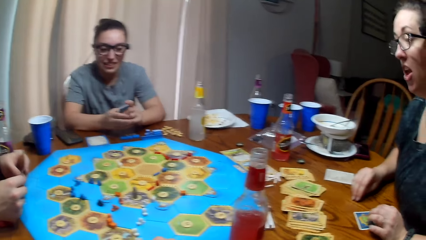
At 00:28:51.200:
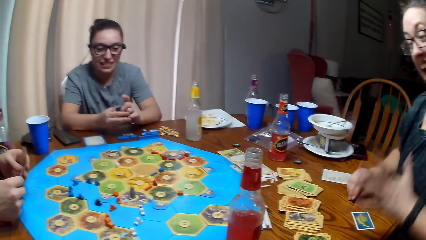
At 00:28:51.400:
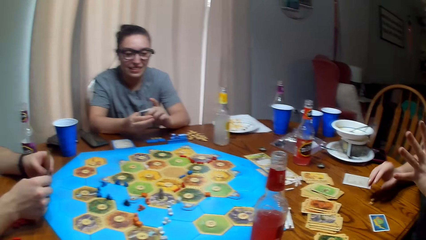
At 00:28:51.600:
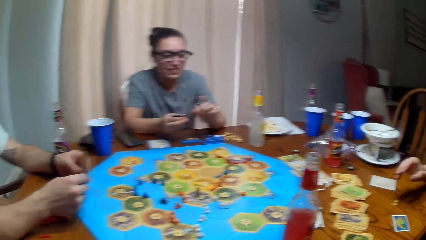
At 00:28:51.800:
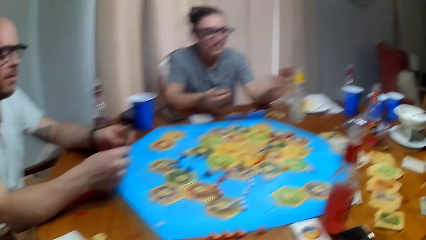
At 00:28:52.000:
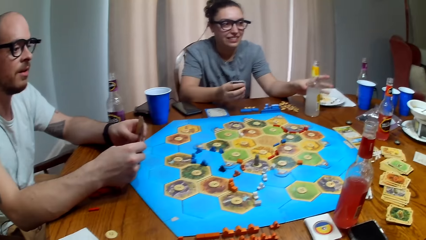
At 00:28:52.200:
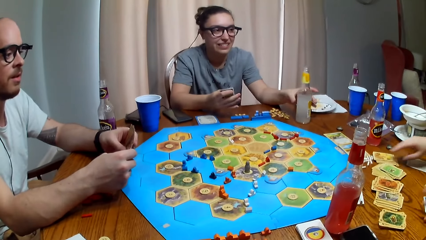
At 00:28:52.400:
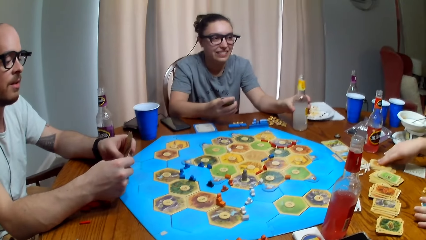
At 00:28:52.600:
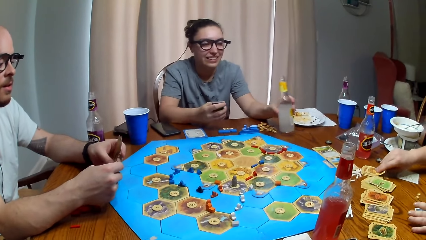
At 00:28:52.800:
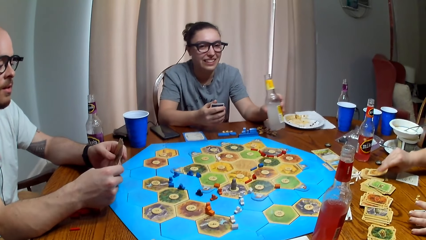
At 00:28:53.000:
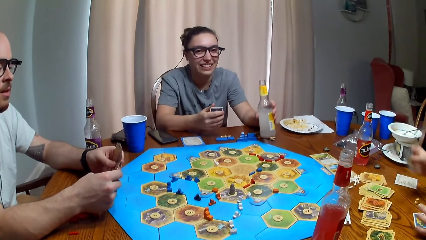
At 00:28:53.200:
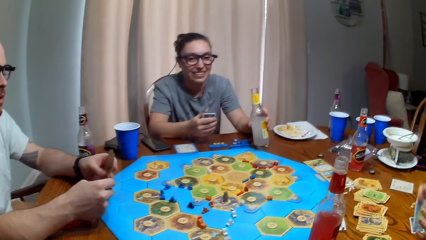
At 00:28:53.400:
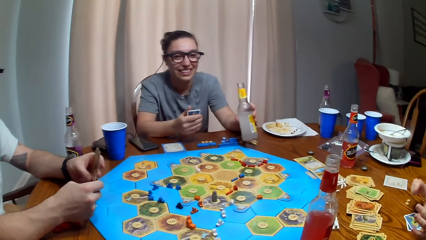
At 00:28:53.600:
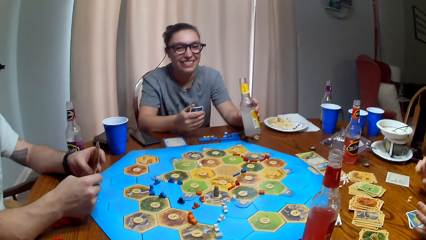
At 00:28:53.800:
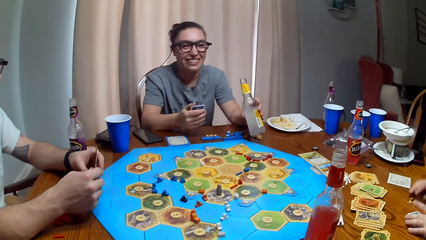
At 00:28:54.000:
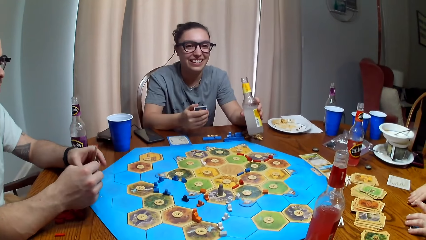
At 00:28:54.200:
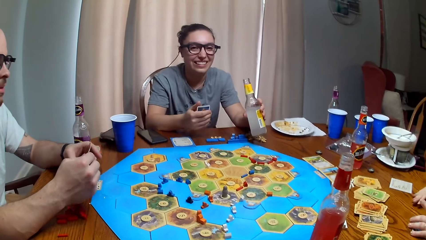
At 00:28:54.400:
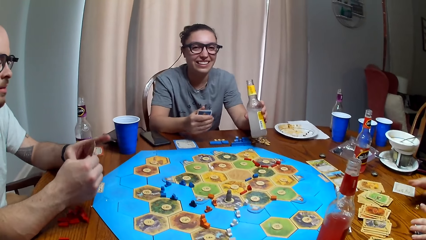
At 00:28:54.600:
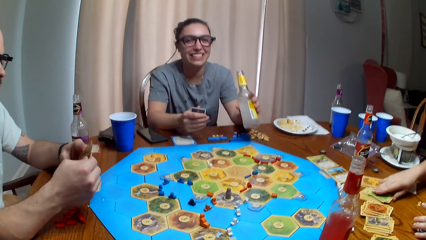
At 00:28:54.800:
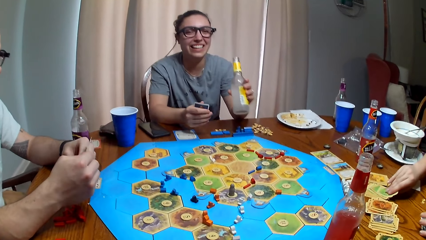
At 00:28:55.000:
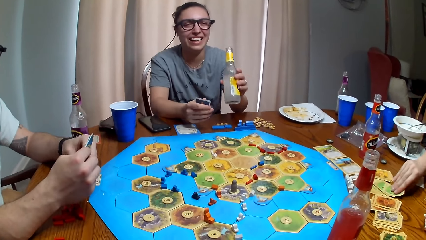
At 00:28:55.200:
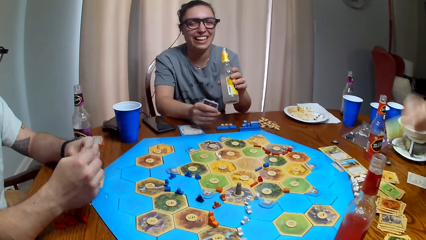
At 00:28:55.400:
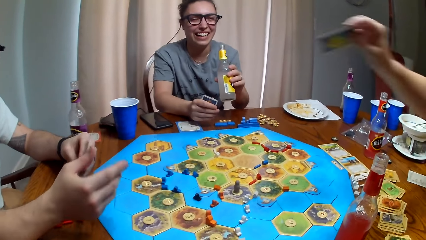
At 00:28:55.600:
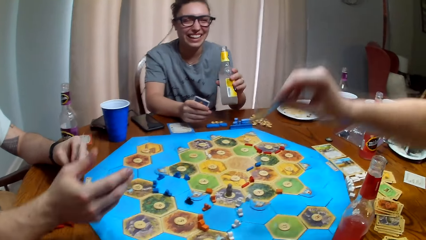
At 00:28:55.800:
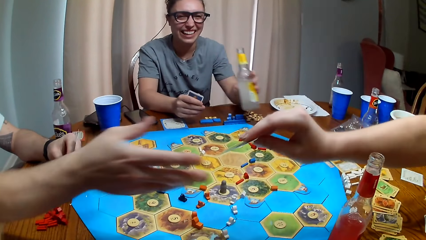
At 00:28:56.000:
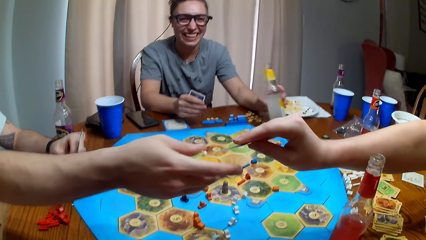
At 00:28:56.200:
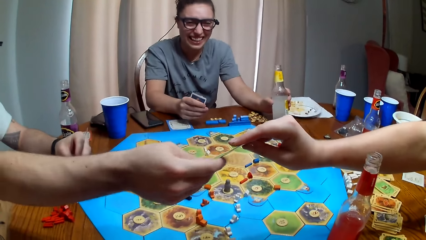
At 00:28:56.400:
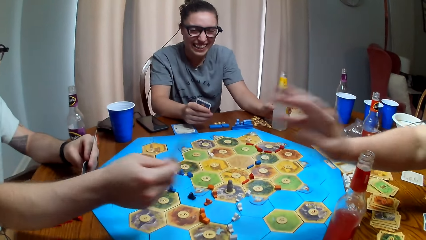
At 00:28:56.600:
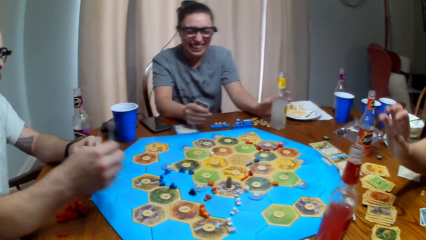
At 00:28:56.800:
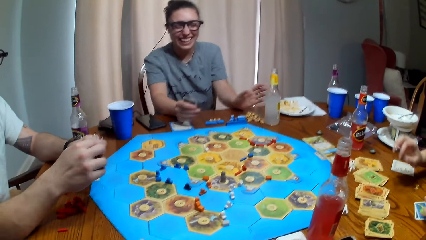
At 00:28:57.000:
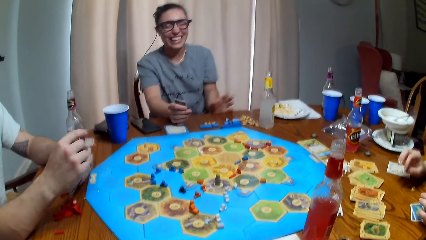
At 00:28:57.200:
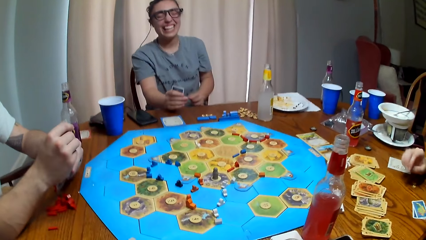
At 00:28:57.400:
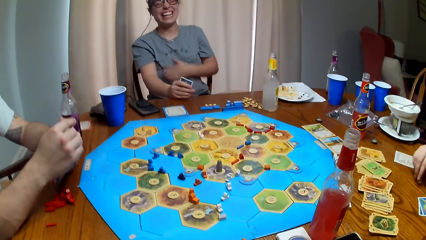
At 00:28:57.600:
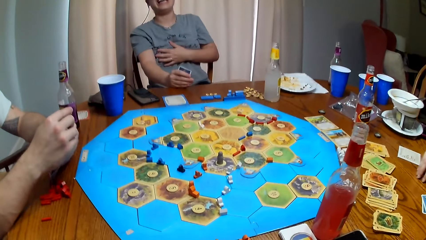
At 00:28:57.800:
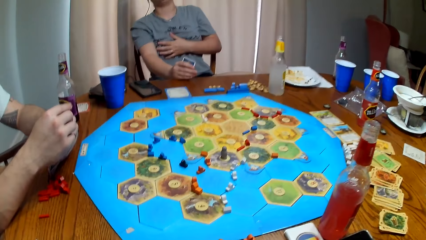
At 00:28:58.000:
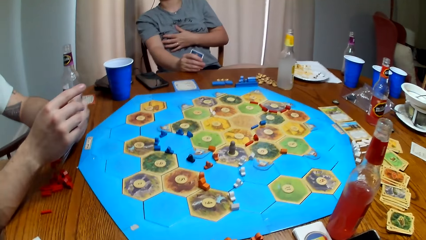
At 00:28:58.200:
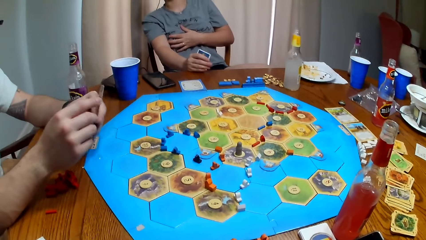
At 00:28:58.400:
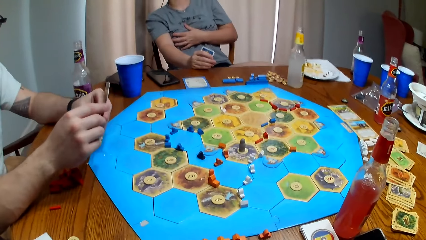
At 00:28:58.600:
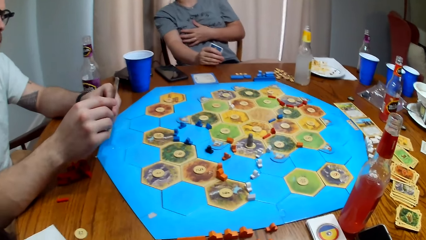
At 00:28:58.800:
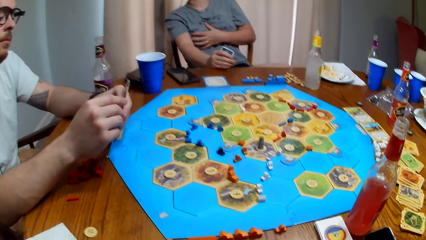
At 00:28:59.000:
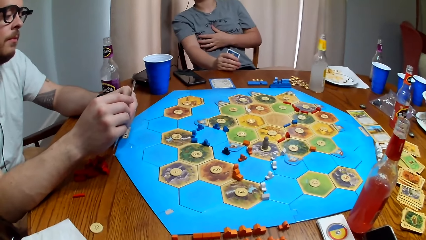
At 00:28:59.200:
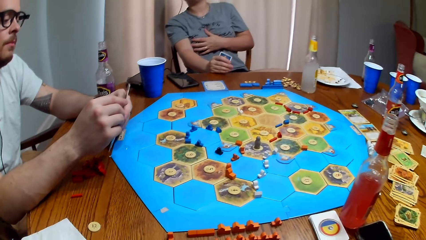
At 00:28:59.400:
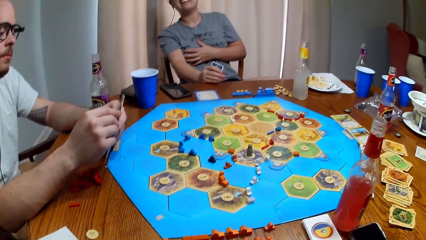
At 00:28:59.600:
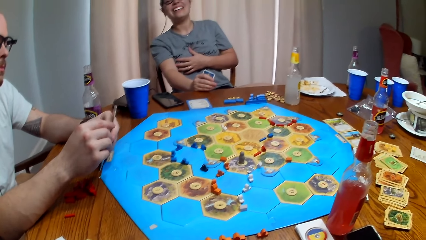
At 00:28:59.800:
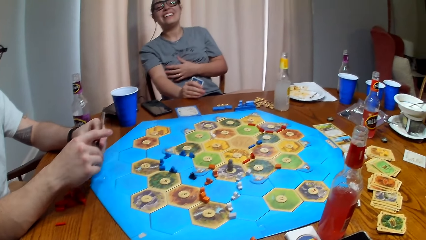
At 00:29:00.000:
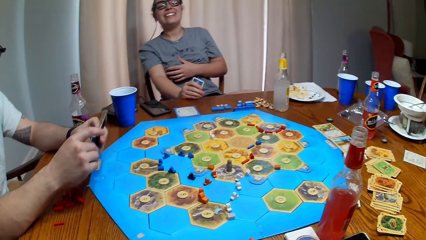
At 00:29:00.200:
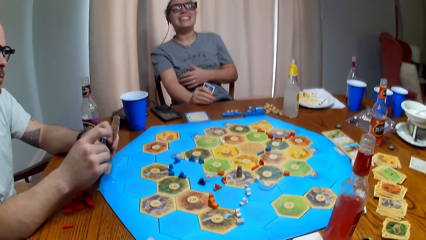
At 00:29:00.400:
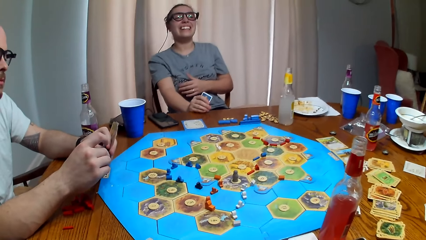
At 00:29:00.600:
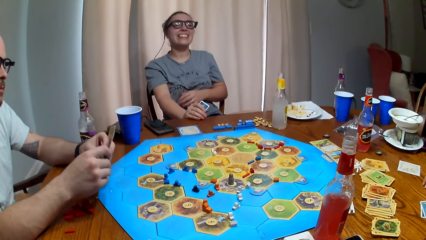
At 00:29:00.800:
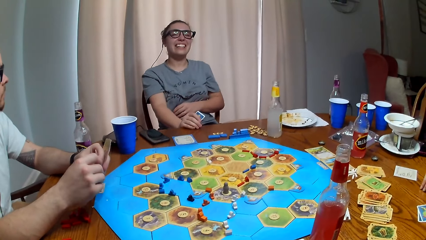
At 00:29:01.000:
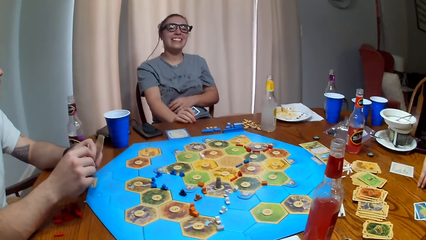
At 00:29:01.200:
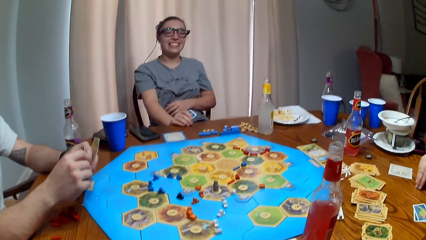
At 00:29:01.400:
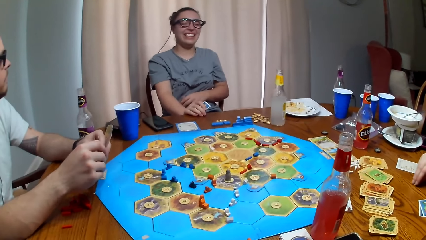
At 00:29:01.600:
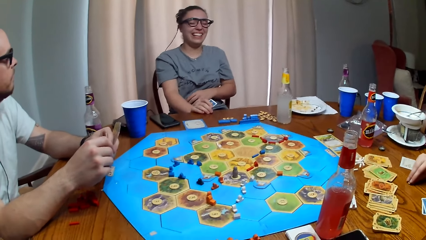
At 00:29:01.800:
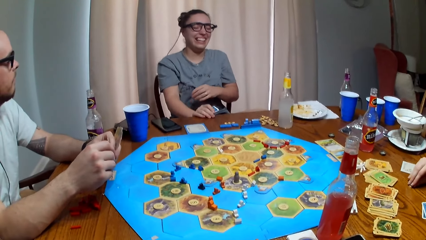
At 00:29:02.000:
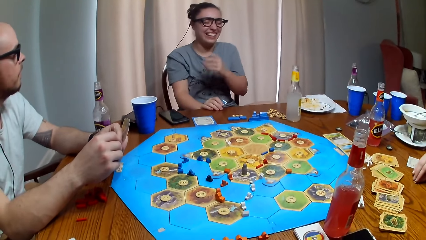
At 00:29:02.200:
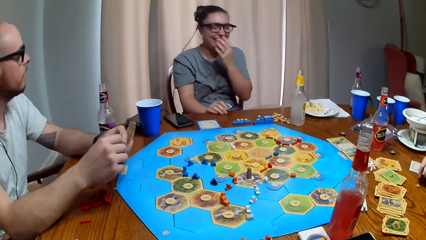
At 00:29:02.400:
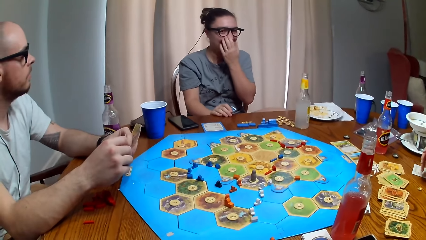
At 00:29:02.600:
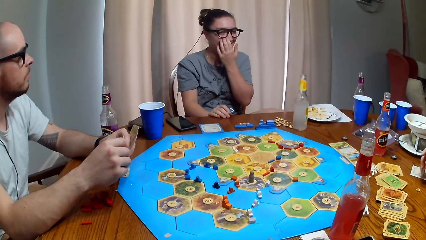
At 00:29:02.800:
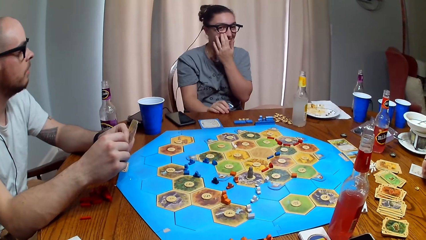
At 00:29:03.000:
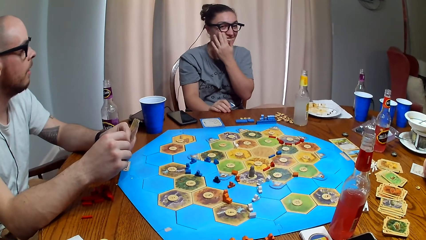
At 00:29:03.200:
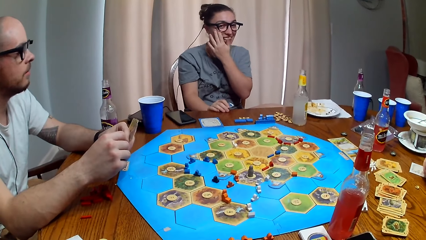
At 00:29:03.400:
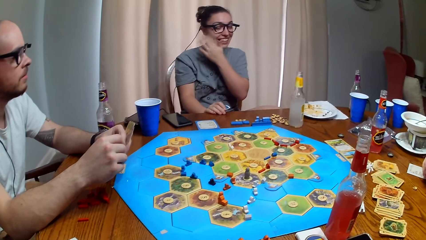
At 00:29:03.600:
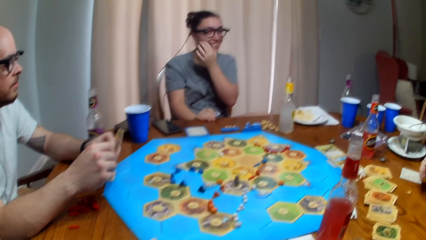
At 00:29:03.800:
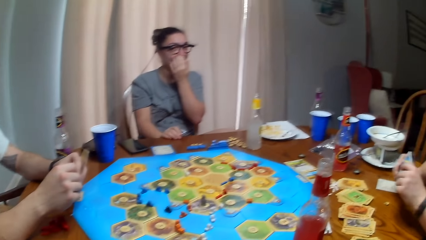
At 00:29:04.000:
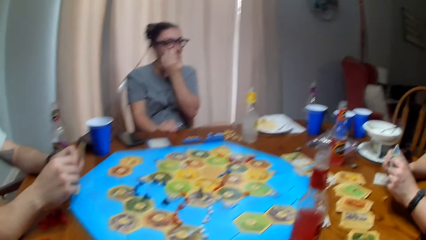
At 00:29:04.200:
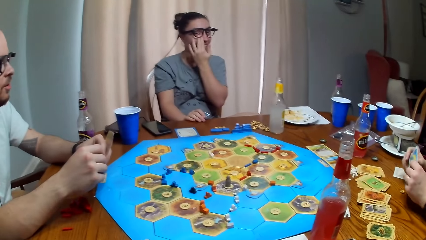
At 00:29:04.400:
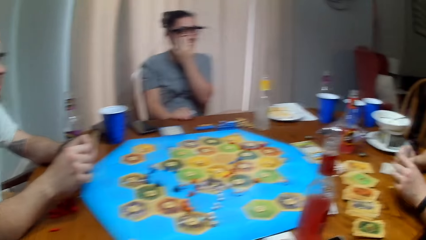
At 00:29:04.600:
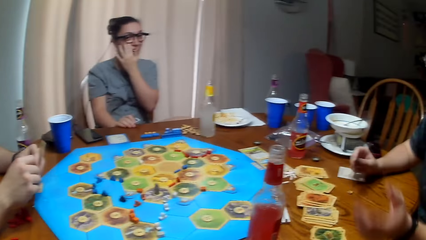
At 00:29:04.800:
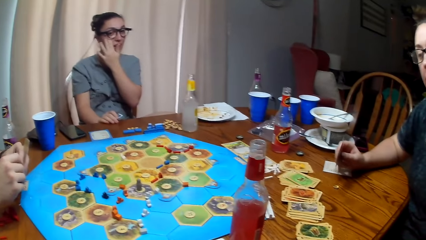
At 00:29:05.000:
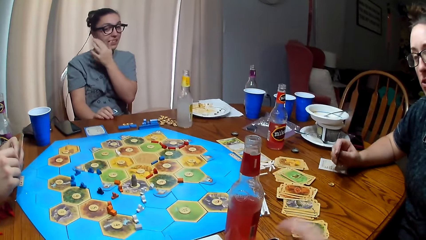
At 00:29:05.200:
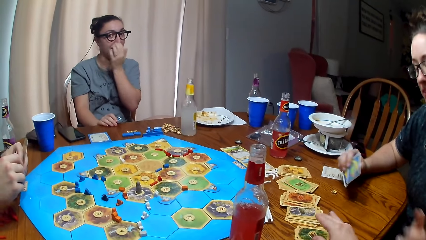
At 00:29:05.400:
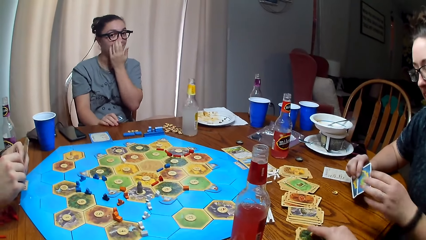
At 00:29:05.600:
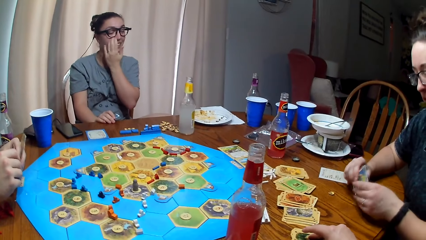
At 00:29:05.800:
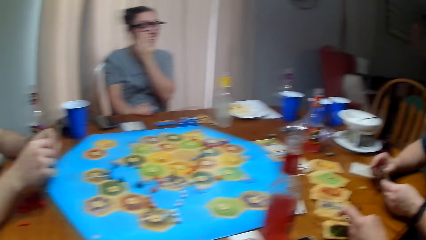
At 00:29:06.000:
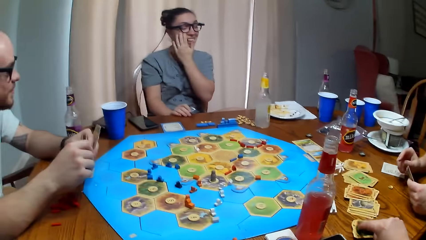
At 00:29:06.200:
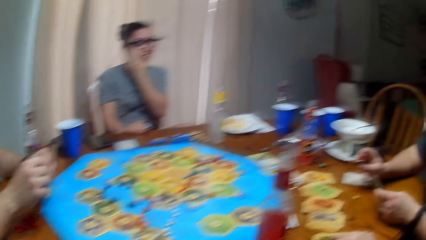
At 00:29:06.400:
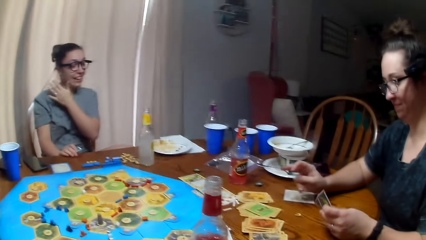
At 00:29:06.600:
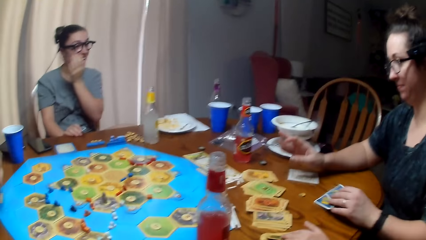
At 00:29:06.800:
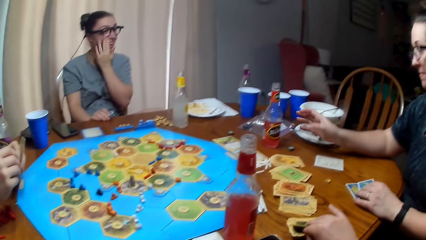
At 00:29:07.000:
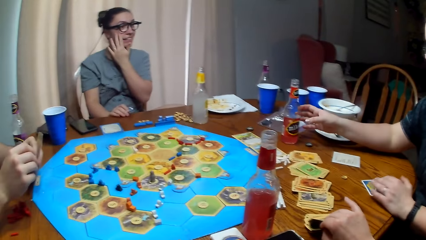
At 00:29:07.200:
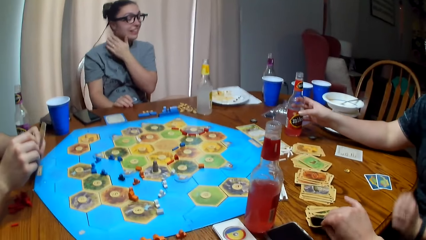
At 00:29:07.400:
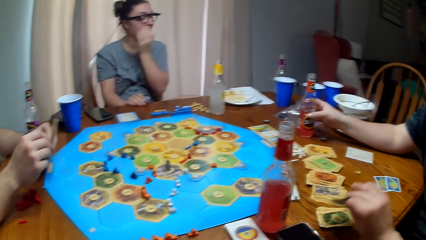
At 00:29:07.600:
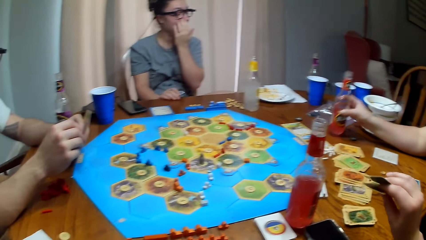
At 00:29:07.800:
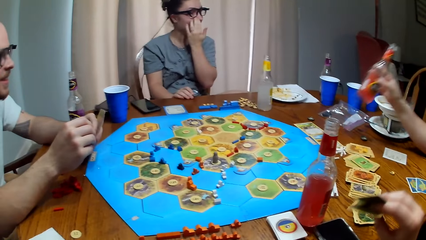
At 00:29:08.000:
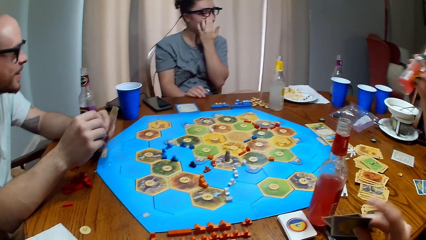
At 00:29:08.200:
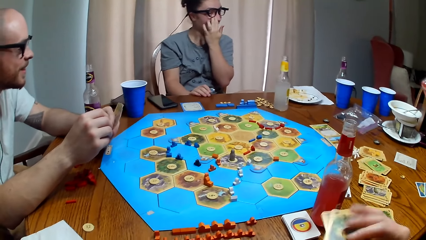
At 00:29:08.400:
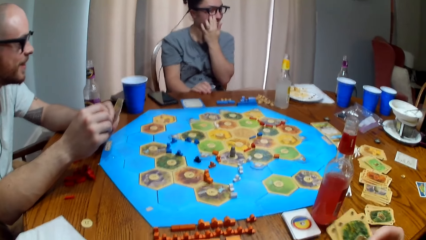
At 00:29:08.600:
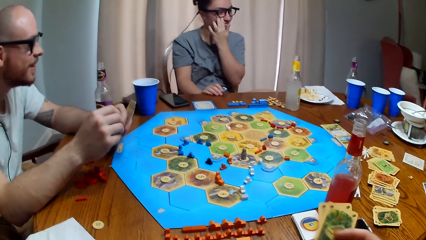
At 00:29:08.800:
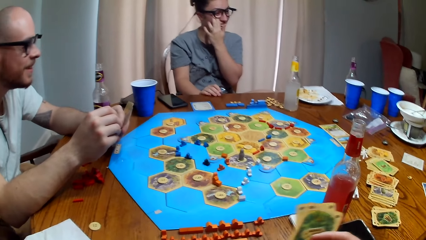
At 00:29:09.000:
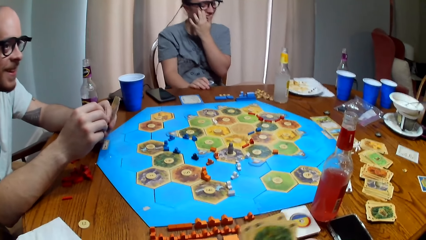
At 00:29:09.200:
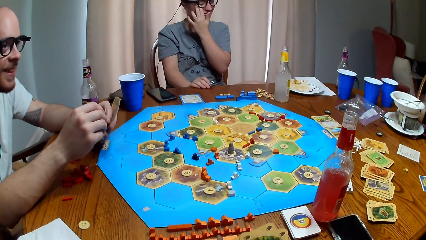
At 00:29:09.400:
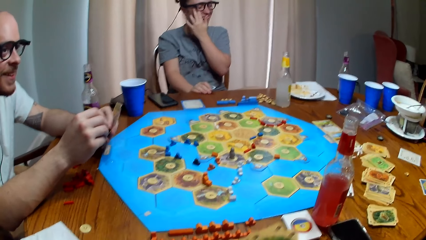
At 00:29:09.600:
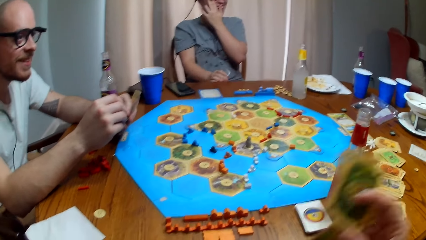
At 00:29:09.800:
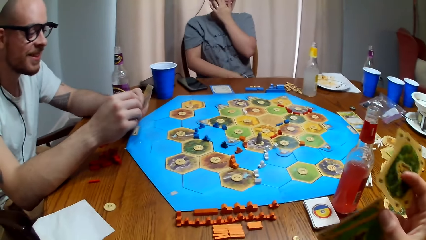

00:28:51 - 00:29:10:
A woman gives the camera wearer the card. Another woman picks up the juice. The first woman picks up a card. She gives a man the card. The other woman puts down the juice bottle. The man picks up the card. The other woman holds herself. The camera wearer dialogues with the other woman. The other woman touches the face. The first woman puts down the card and picks up the juice. The camera wearer picks up the card.
